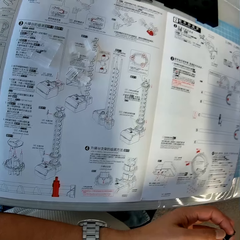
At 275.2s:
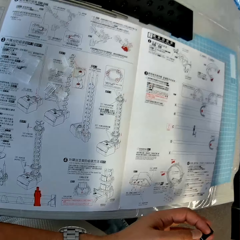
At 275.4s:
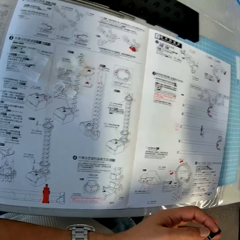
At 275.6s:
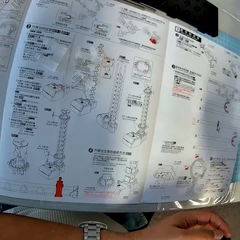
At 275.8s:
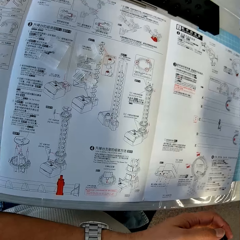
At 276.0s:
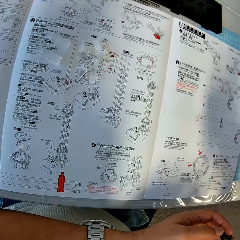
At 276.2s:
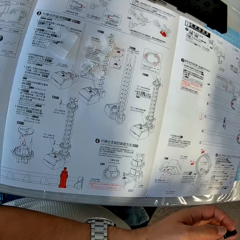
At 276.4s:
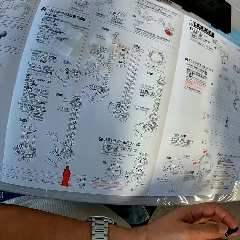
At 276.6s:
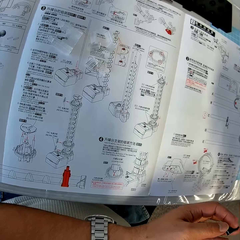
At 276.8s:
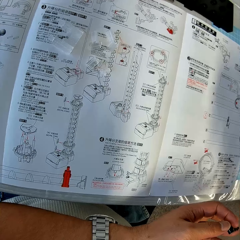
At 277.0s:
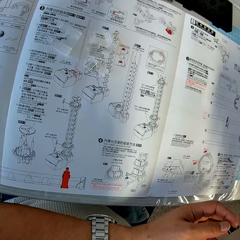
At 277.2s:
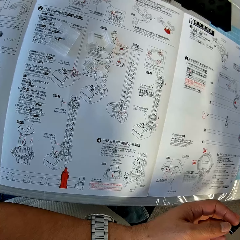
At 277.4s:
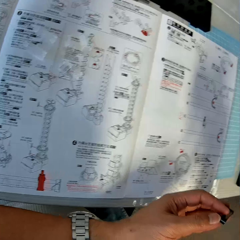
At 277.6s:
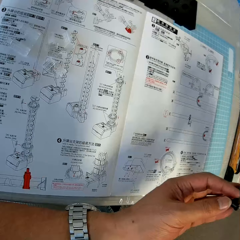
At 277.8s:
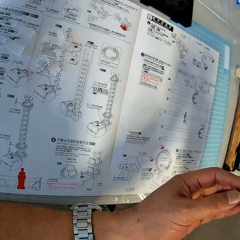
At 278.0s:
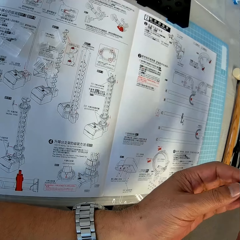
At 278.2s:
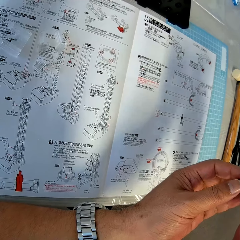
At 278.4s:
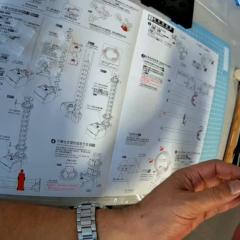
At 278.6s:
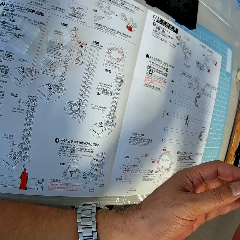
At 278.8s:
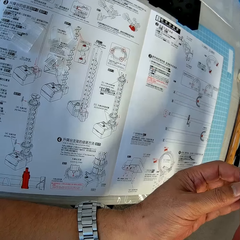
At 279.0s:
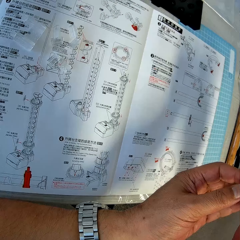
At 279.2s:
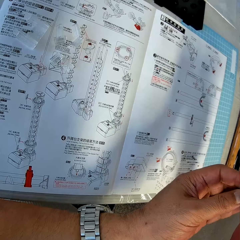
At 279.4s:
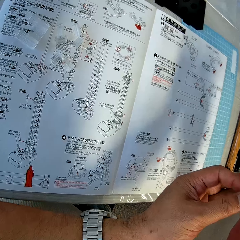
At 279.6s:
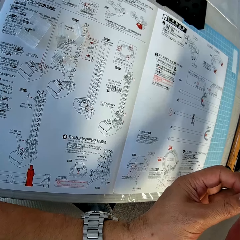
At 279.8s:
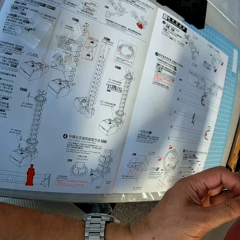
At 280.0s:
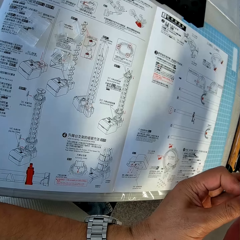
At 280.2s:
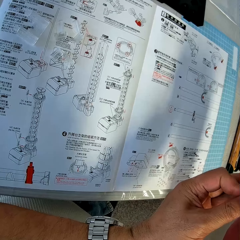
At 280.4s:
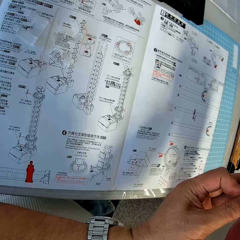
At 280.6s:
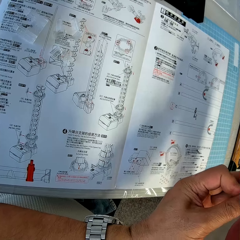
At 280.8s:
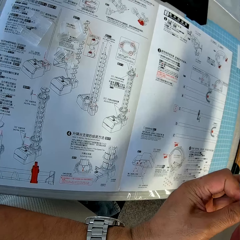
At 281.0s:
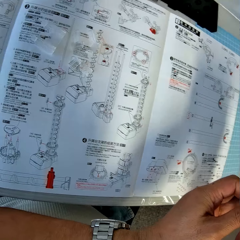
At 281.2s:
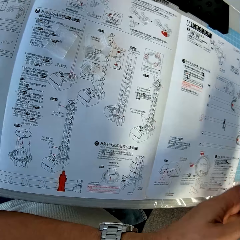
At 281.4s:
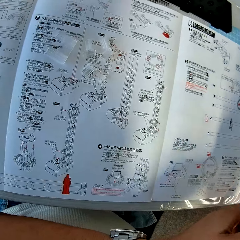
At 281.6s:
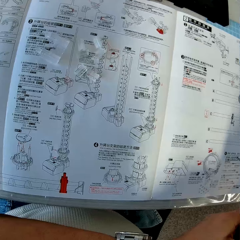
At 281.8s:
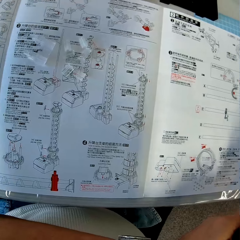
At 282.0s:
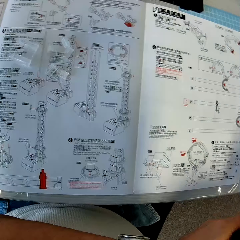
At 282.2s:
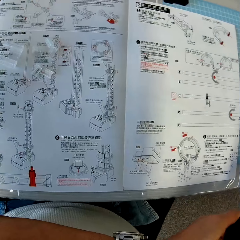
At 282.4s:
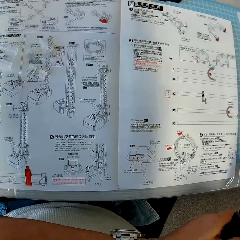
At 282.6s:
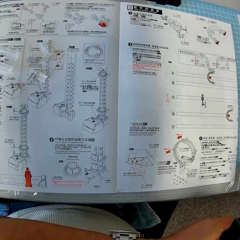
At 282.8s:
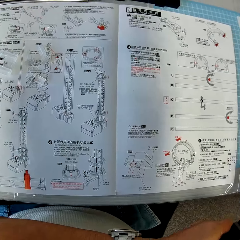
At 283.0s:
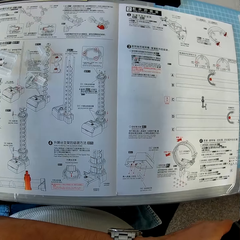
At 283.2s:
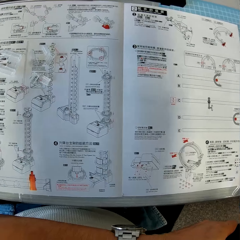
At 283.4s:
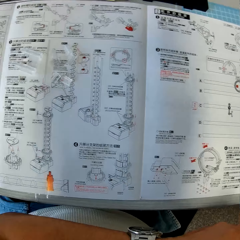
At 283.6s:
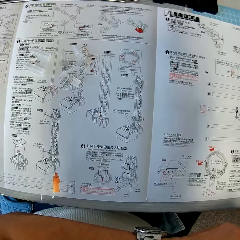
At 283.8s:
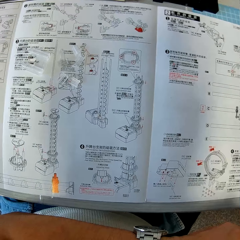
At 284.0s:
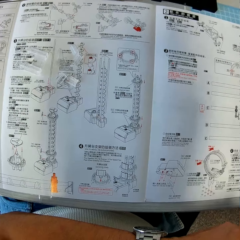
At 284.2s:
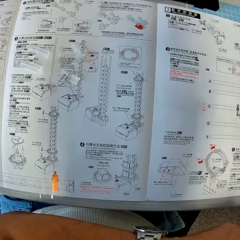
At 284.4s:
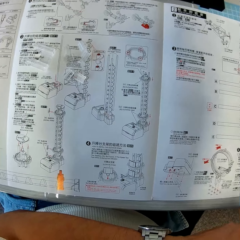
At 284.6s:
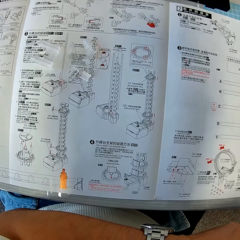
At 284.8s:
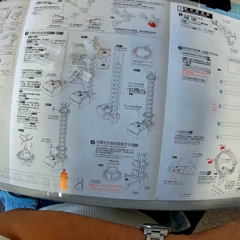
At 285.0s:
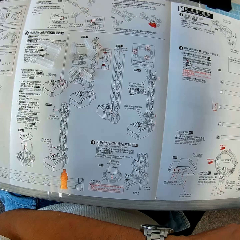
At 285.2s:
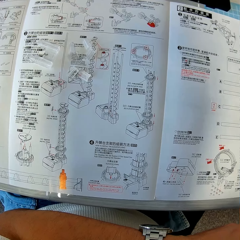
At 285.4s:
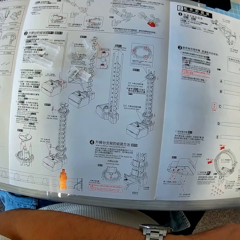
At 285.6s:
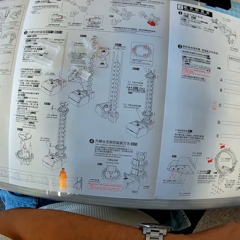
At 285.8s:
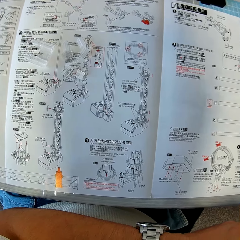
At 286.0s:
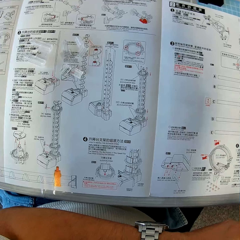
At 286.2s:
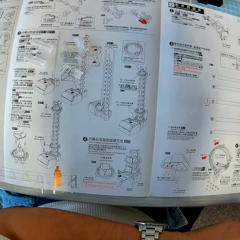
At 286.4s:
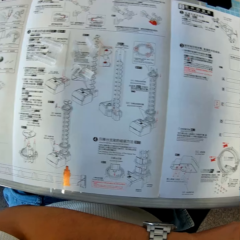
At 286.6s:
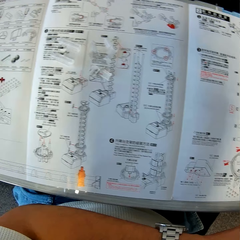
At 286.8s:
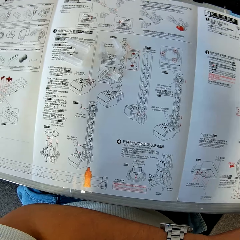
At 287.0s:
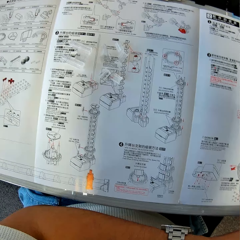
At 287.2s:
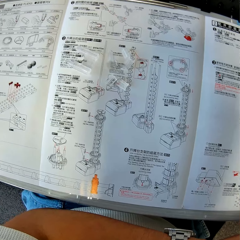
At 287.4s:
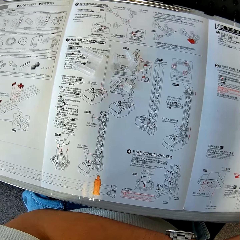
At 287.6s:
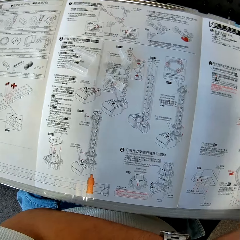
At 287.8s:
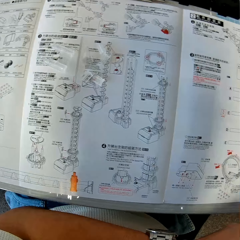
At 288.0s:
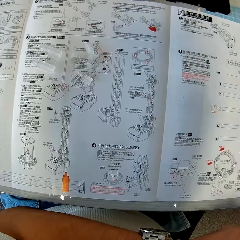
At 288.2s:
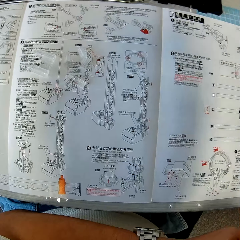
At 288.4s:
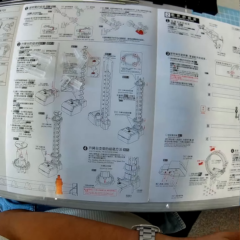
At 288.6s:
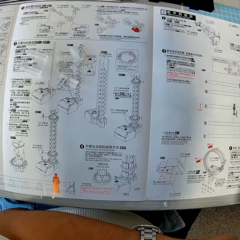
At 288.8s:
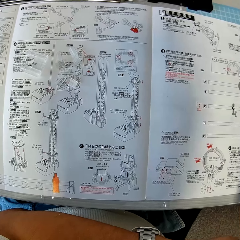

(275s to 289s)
The camera wearer checks the base holder in his hand. He fixes the base holder on the space rail.

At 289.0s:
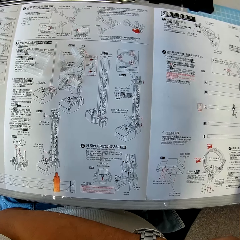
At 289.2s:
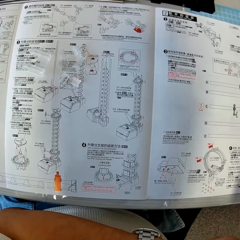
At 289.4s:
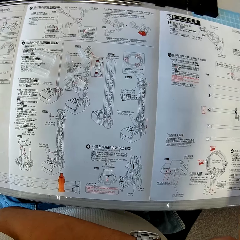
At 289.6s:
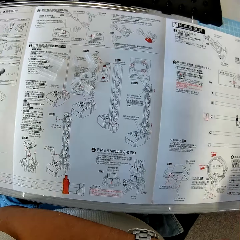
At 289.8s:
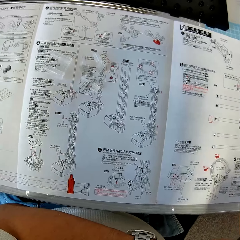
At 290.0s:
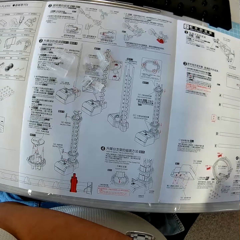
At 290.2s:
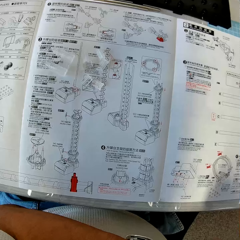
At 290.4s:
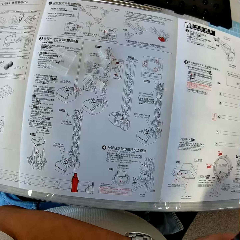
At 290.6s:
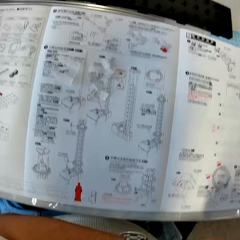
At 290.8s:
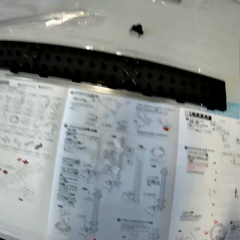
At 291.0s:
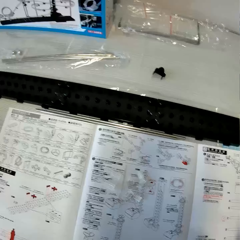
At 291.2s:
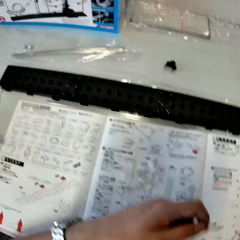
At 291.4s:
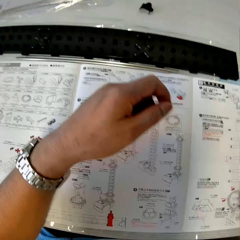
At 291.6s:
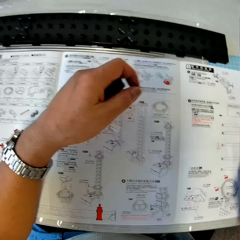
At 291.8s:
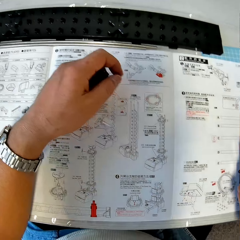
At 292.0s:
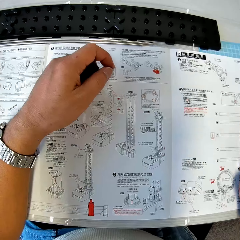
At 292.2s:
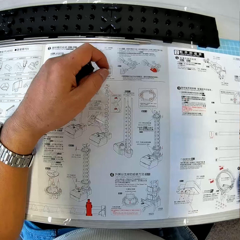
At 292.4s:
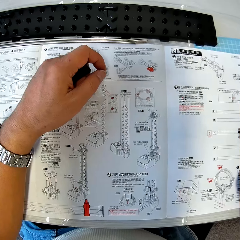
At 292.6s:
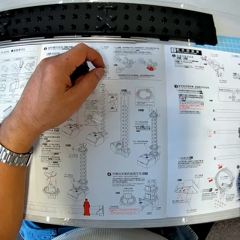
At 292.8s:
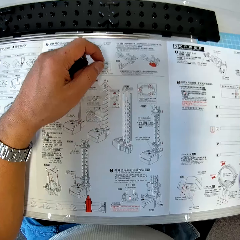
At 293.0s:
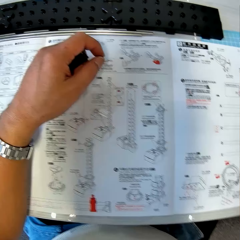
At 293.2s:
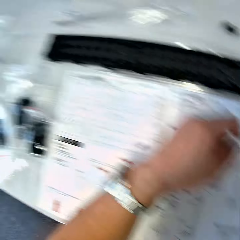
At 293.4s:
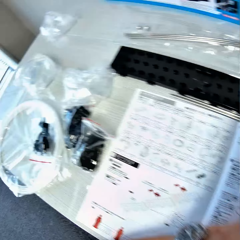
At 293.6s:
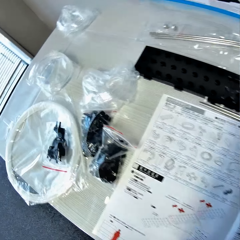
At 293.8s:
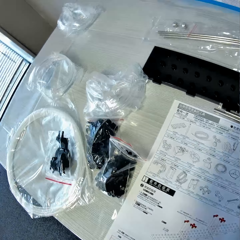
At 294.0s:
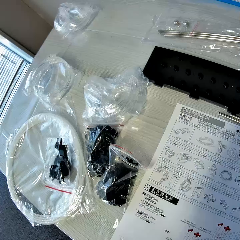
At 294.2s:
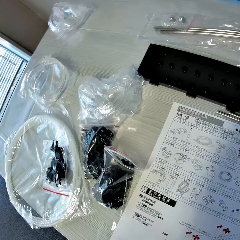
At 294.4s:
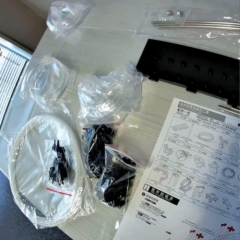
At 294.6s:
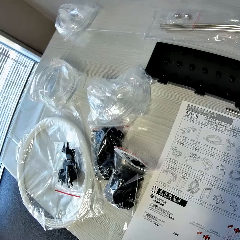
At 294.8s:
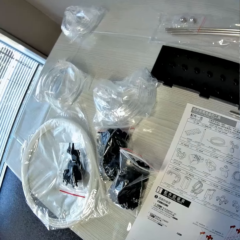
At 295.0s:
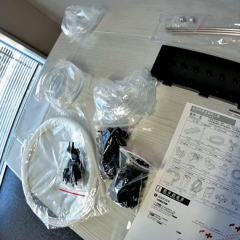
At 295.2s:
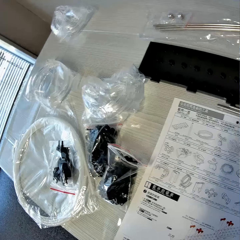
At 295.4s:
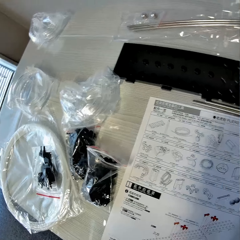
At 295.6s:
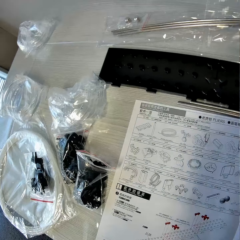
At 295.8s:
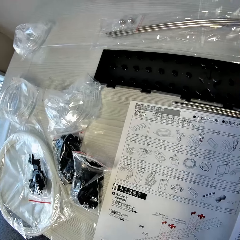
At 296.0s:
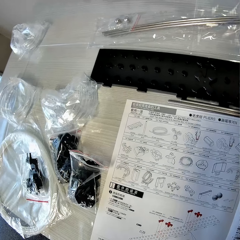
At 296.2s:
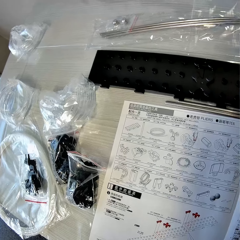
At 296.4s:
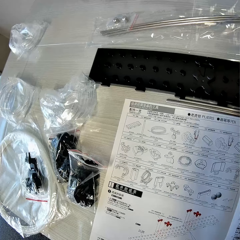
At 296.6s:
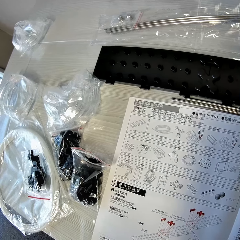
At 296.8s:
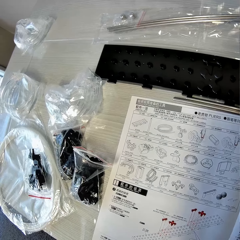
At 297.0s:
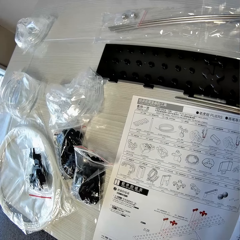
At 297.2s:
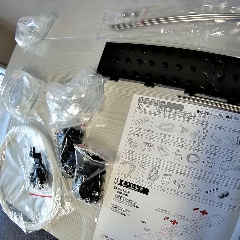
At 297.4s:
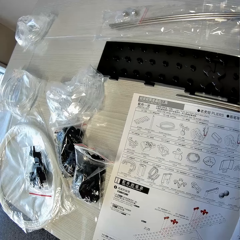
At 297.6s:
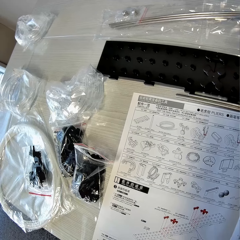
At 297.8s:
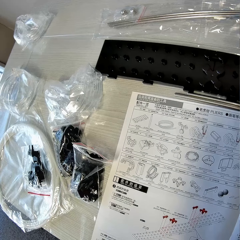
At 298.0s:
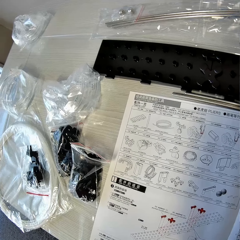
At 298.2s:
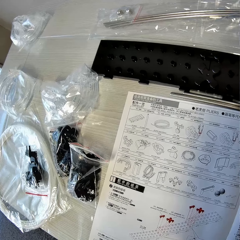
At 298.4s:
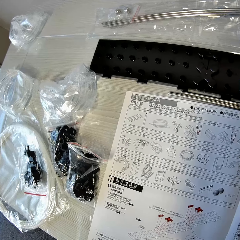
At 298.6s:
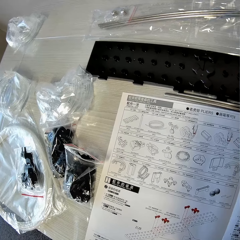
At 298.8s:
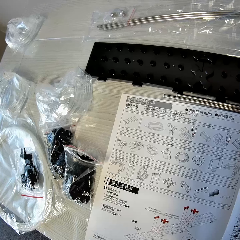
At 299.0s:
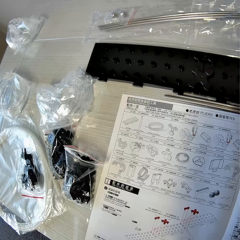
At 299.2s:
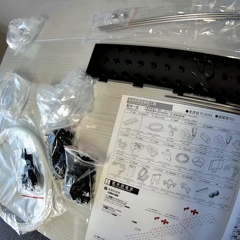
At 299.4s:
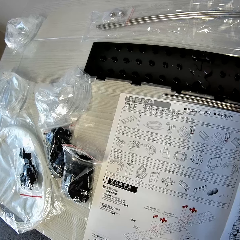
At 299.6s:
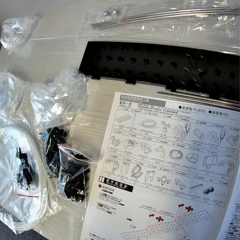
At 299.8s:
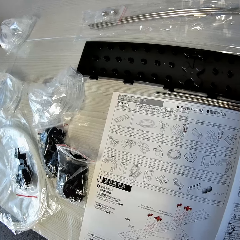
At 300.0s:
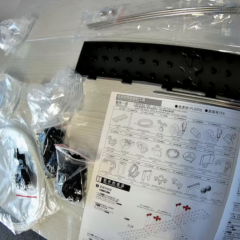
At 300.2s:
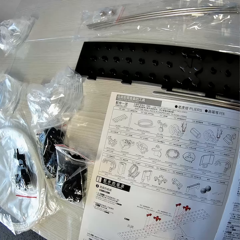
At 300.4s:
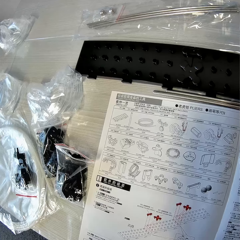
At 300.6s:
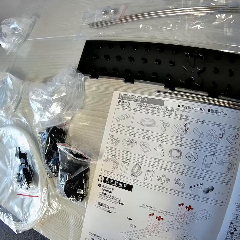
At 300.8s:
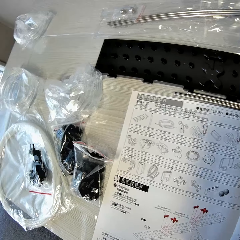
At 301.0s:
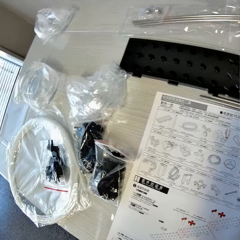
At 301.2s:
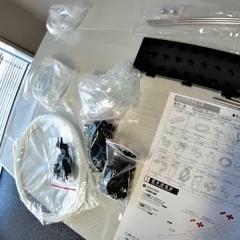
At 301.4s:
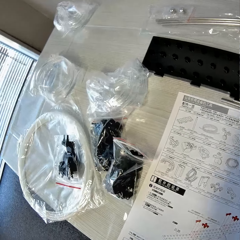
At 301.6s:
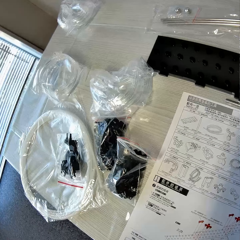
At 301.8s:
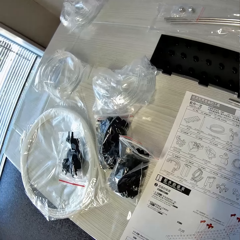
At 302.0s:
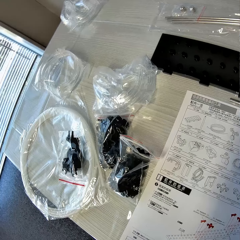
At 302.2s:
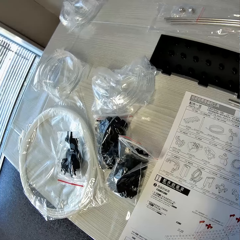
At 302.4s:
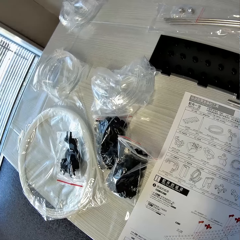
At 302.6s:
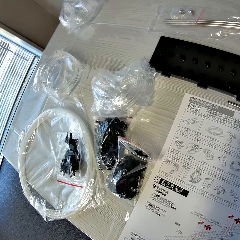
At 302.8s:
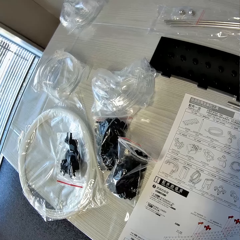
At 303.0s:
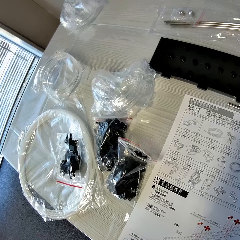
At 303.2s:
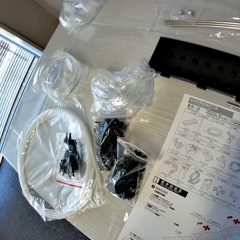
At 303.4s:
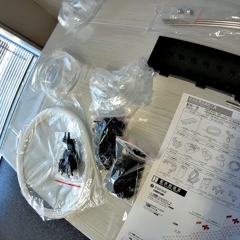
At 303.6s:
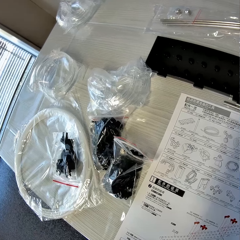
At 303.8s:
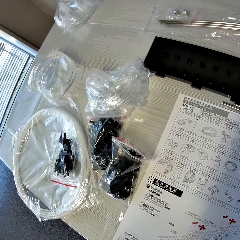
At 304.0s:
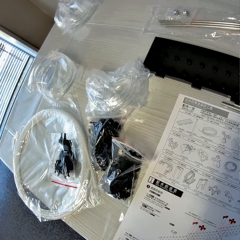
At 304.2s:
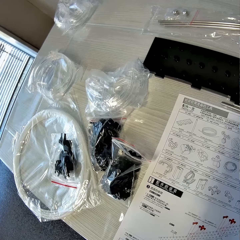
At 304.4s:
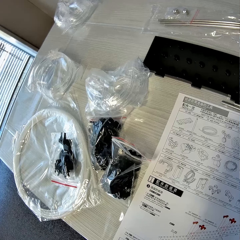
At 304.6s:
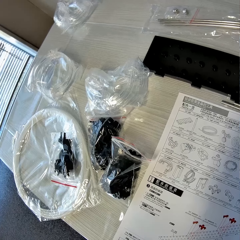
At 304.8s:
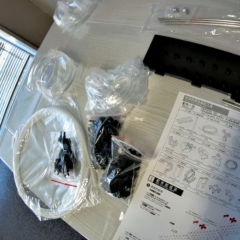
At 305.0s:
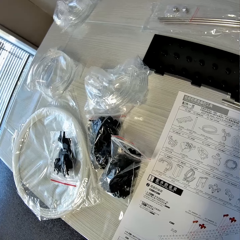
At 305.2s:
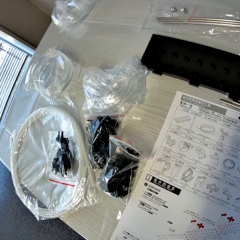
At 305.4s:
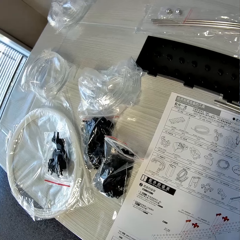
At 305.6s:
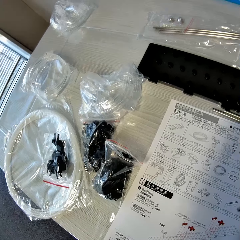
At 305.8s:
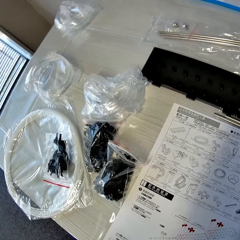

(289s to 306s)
The camera wearer places the space rail on a table.
